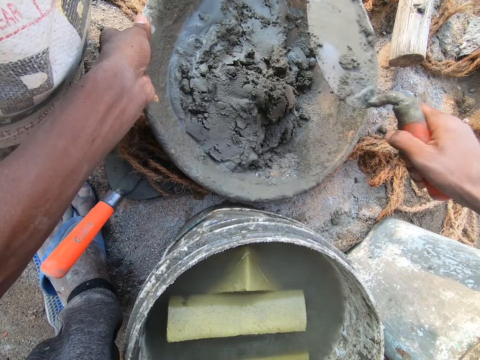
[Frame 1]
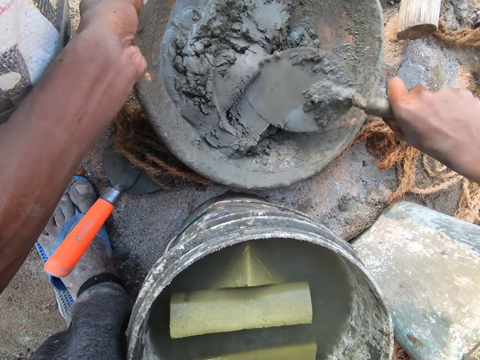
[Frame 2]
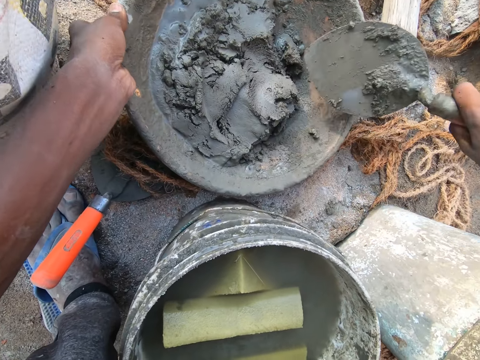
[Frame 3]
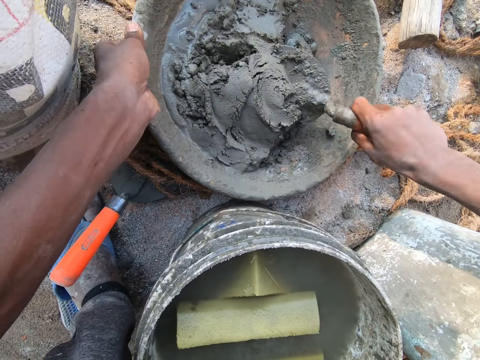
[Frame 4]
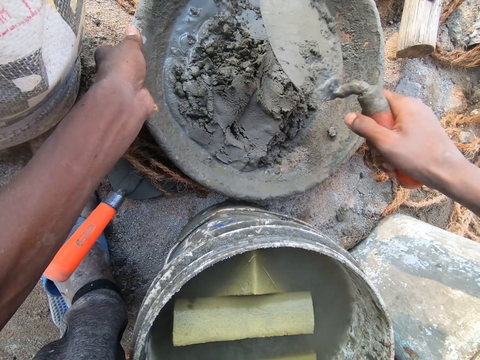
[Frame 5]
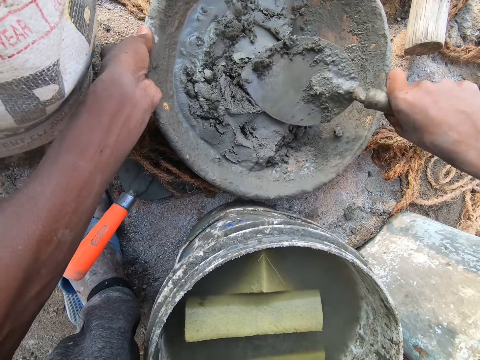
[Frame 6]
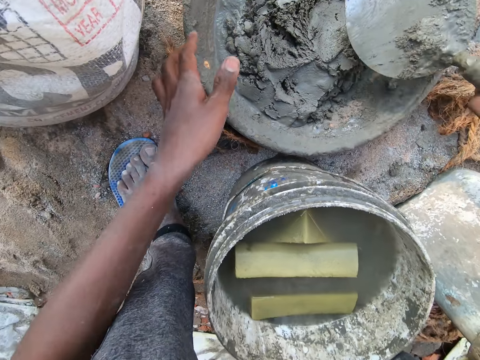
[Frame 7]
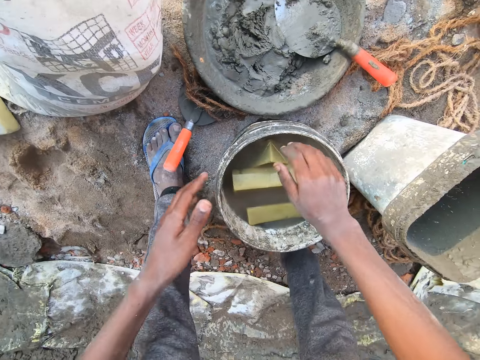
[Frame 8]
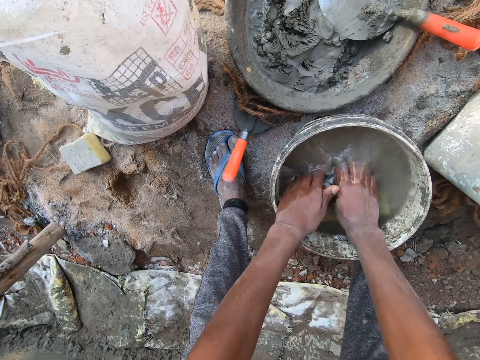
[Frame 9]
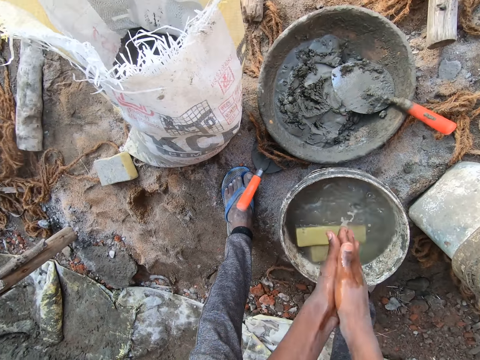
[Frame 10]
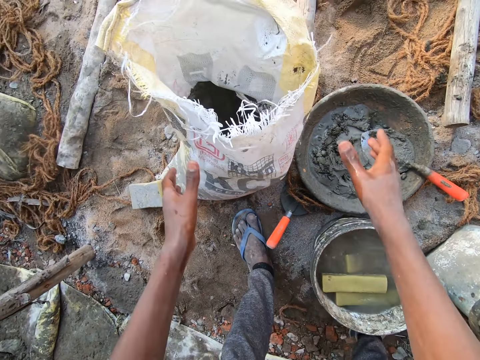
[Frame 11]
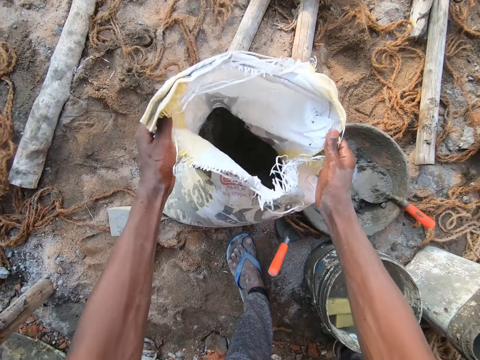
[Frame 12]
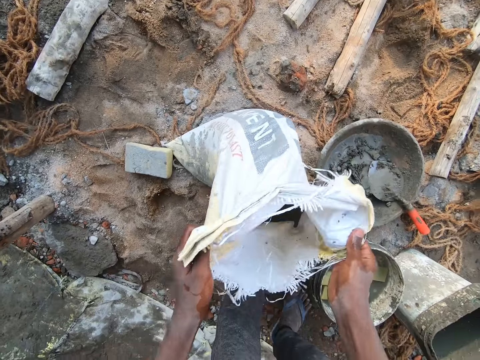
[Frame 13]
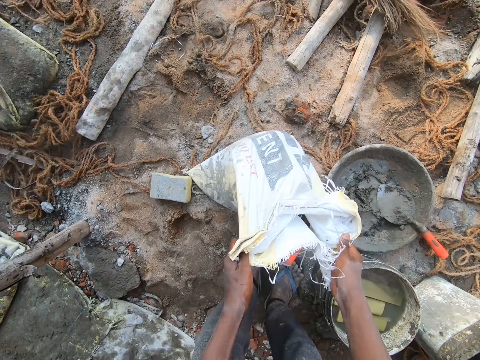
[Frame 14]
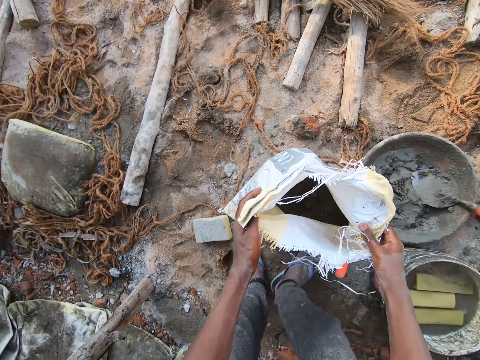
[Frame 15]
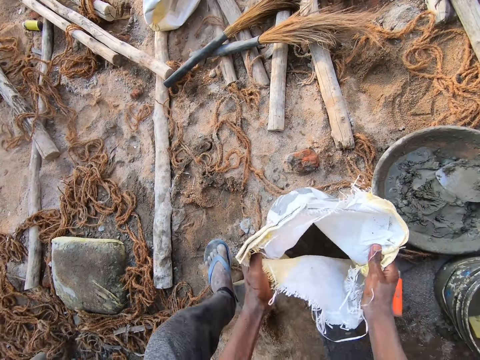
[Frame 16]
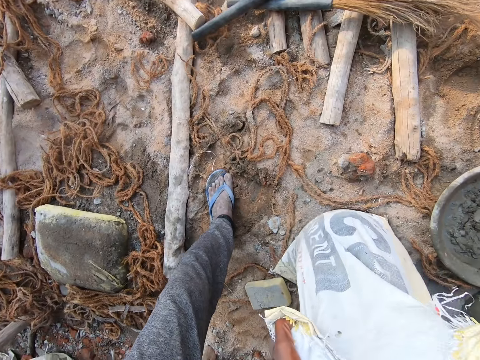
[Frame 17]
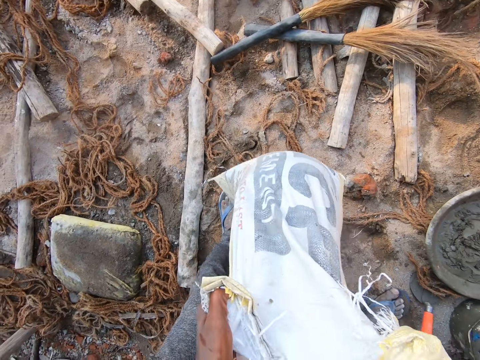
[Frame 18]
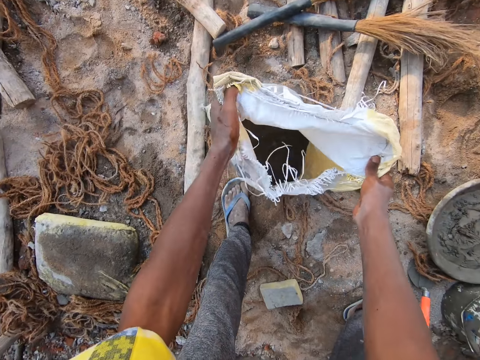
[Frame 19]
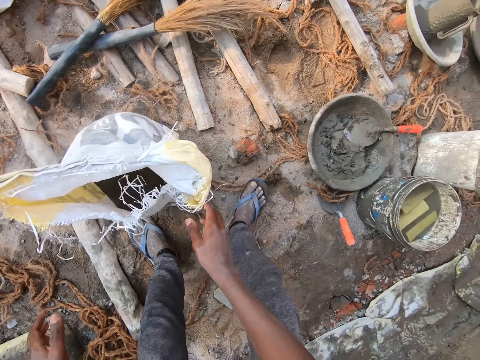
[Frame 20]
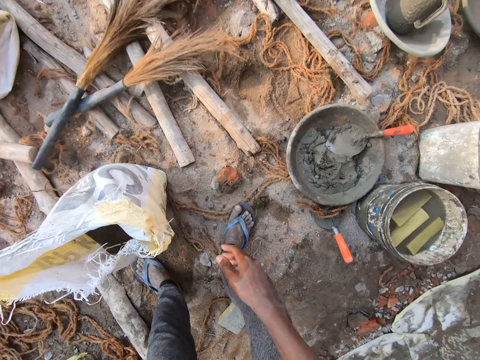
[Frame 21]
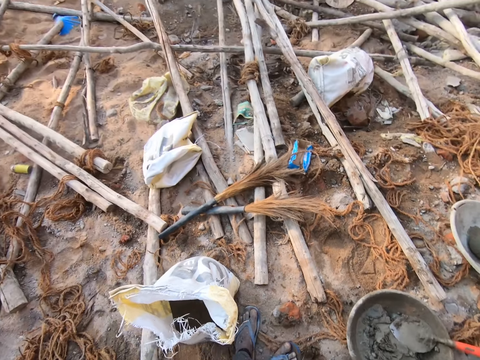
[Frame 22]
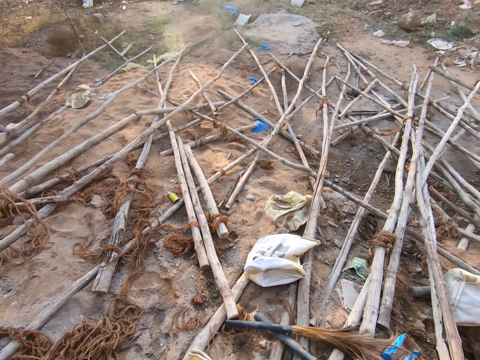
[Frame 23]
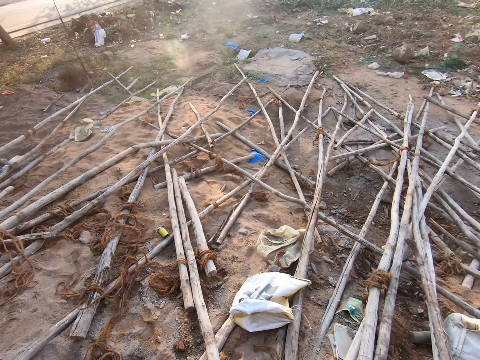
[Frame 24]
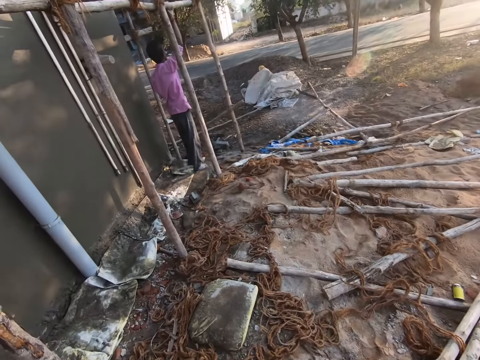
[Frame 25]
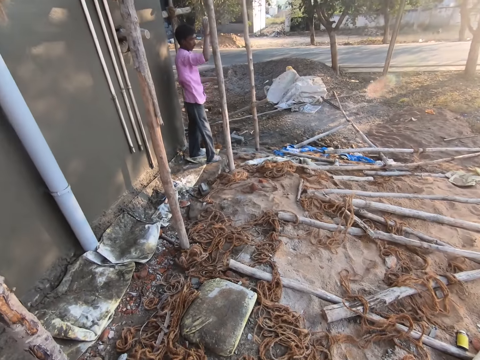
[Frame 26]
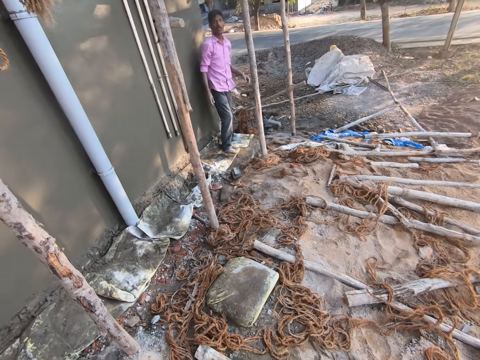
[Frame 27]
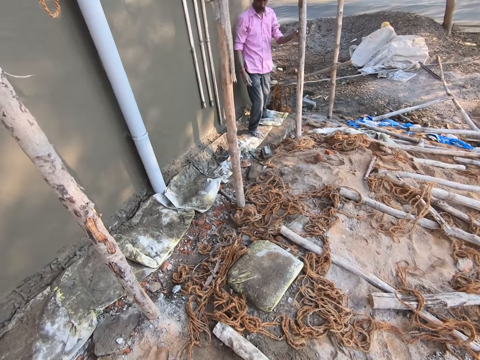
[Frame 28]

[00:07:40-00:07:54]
The camera wearer presses mortar in a head pan with a trowel. He mixes the mortar in the head pan with the trowel. He presses the mortar in the head pan with the trowel. He drops the hand trowel in the pan of concrete with his right hand. He dips both hands in the water in the bucket. He rubs his hands. He lifts the sack of cement with both hands. He puts the sack on the ground. He walks around.

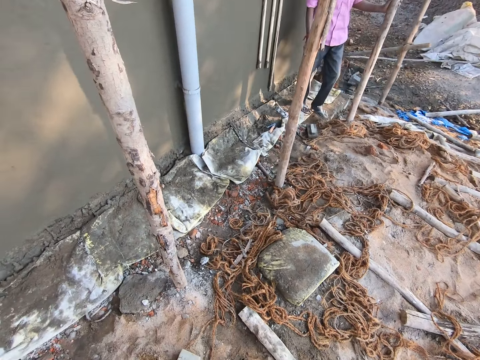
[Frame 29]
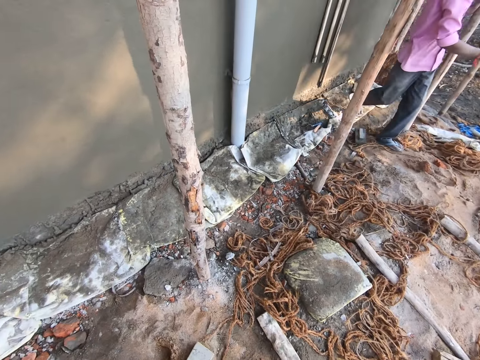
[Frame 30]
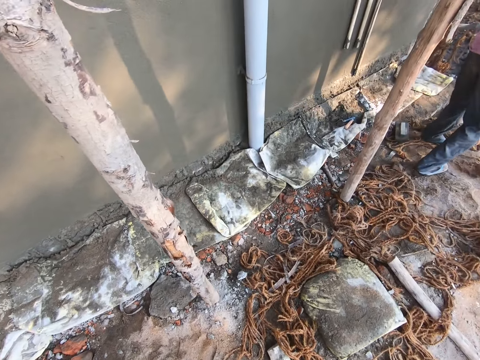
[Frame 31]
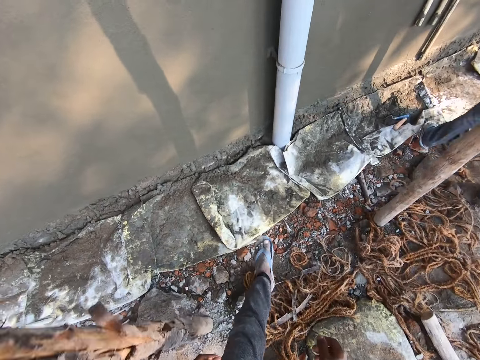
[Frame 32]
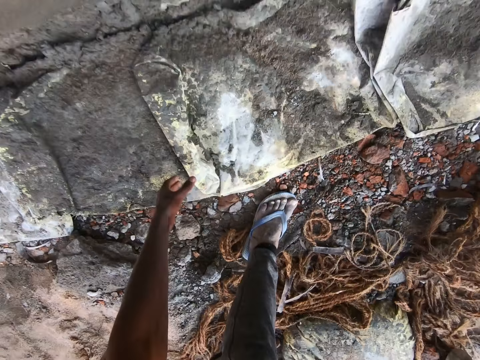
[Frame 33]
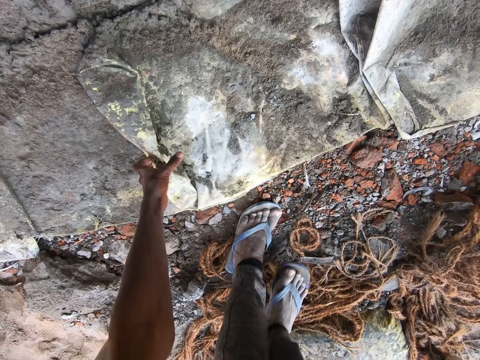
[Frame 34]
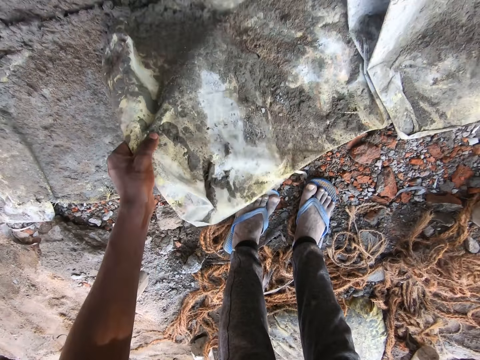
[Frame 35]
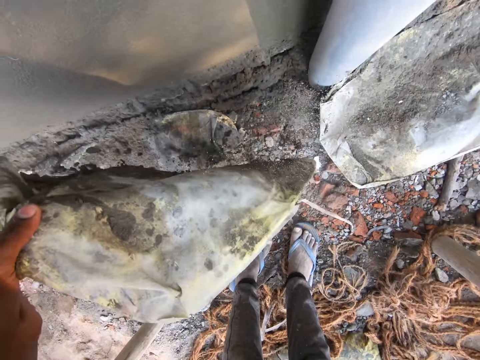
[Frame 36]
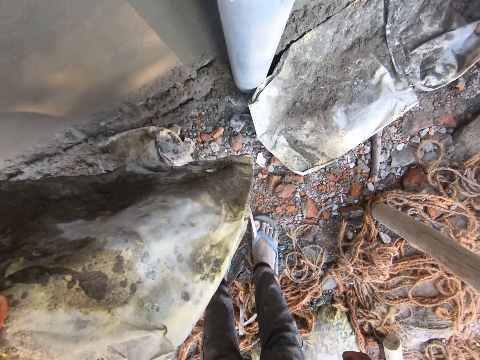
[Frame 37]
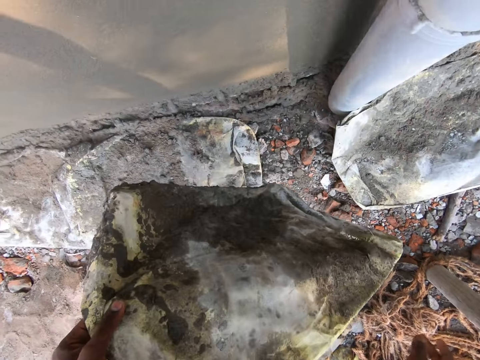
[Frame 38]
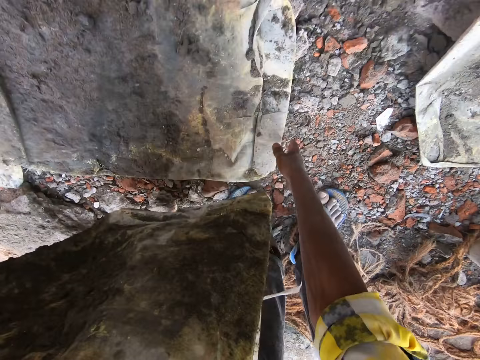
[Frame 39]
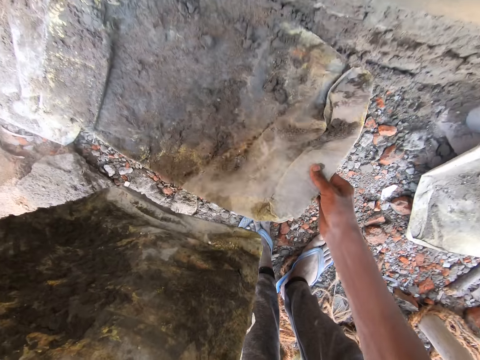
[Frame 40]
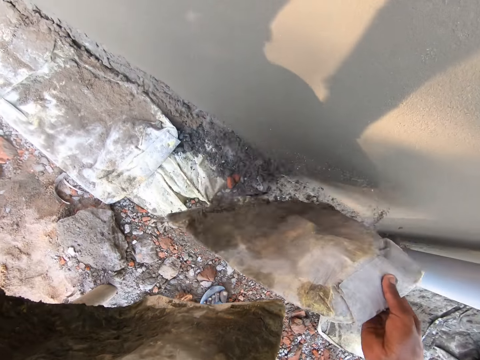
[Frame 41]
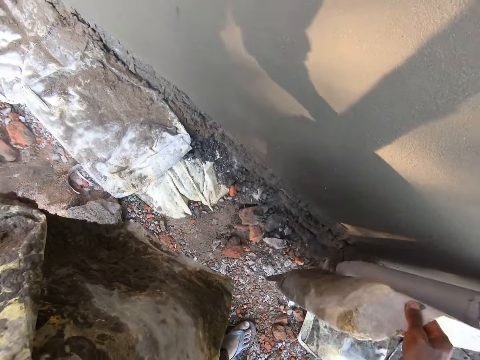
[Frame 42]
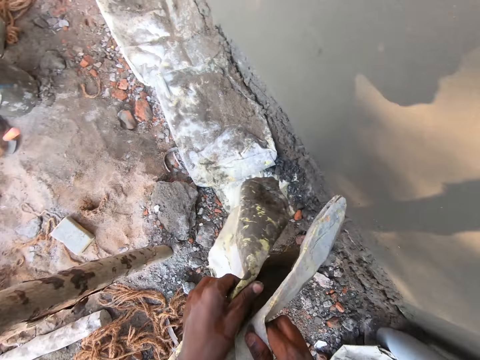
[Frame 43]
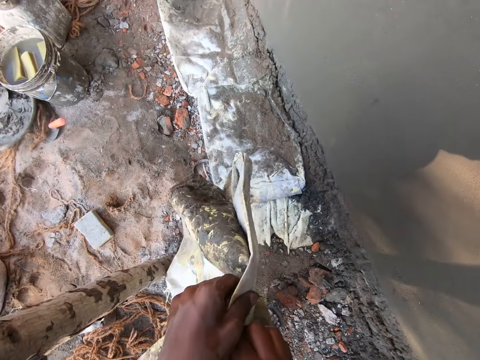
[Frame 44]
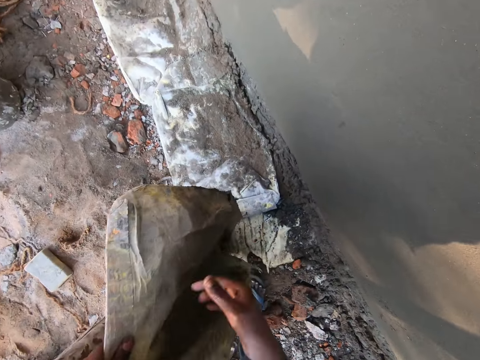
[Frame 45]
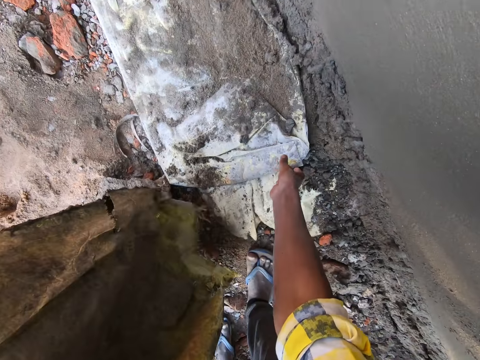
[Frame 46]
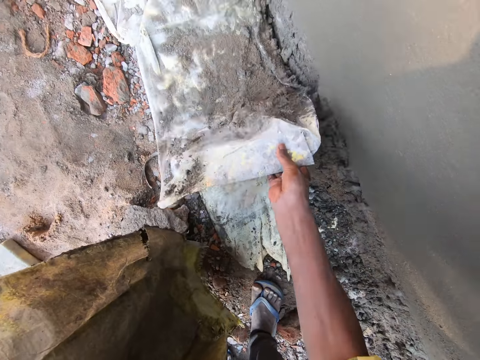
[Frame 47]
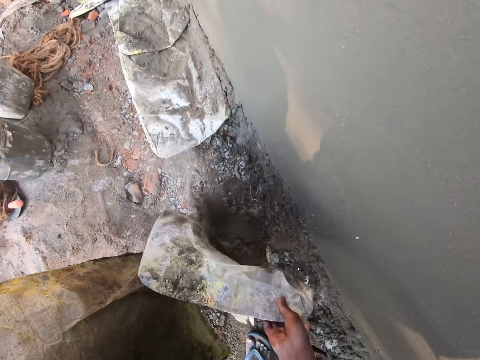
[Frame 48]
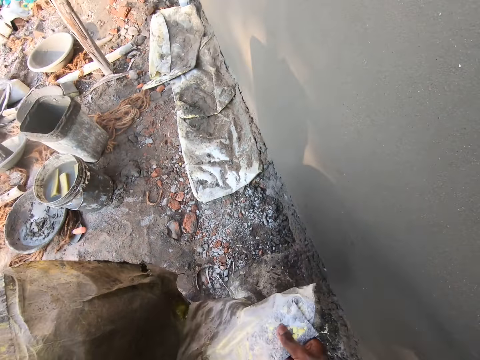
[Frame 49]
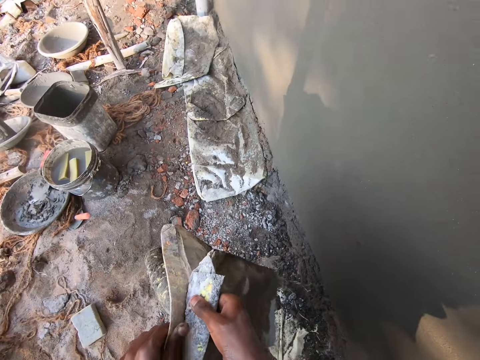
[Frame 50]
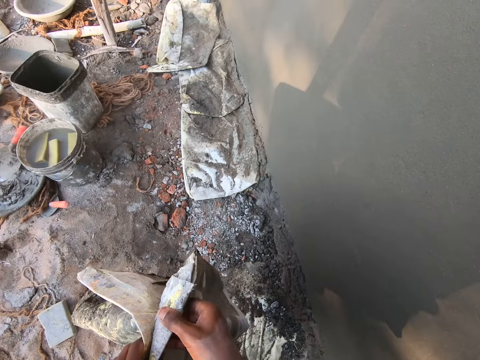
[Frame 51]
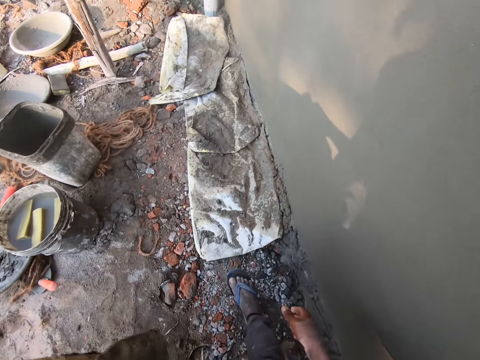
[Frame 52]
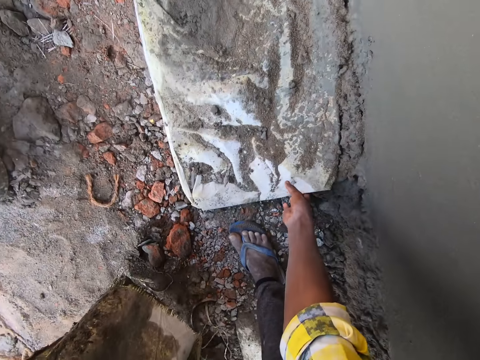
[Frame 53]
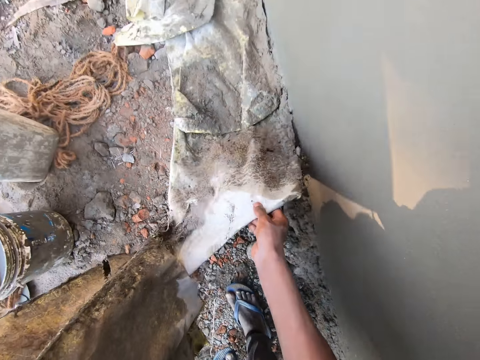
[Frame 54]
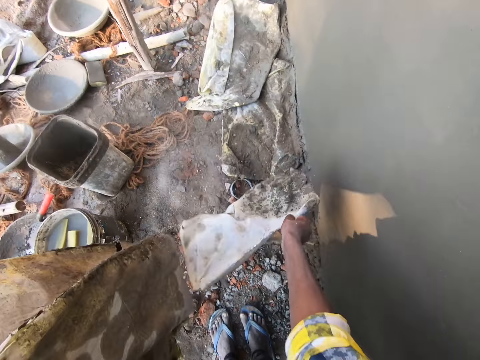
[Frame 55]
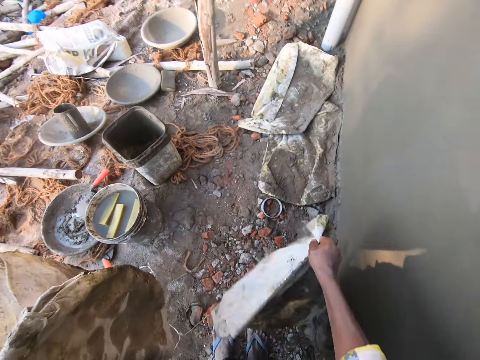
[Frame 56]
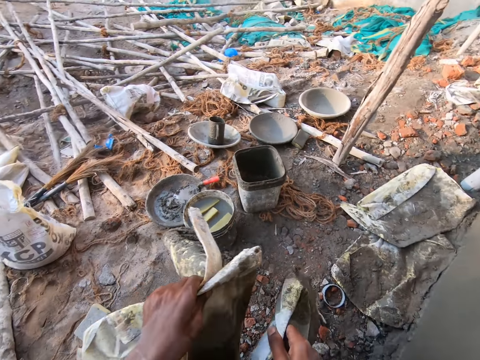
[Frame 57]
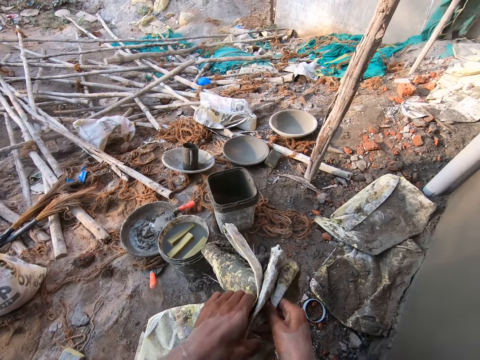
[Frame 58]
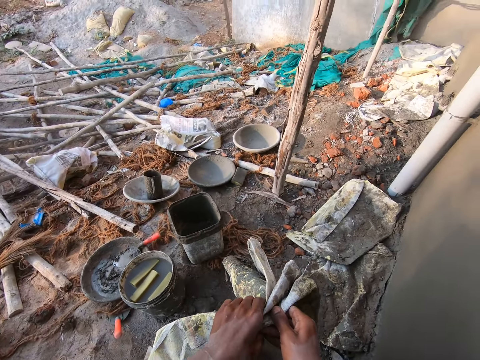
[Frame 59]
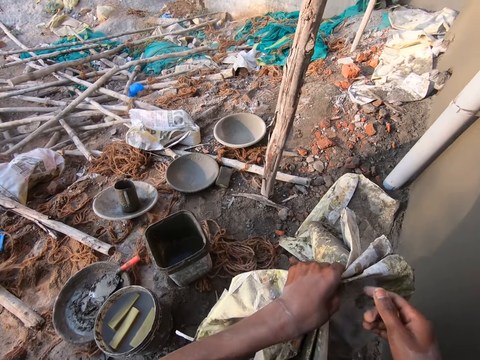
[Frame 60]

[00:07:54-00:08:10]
The camera wearer picks up a sack on the ground with his left hand. He shakes the sack. He picks up a sack on the ground with his right hand. He shakes the sack. He passes the sack from his right hand to his left hand. He picks up a sack with the other hand. He shakes the sacks. He picks up a sack on the ground with his right hand. He shakes the sack. He passes the sack from his right hand to his left hand. He picks up a sack with the other hand. He moves around. He picks up a sack on the ground with his right hand. He shakes the sack. He picks up a sack with the other hand. He passes the sack from his right hand to his left hand. He moves around.
